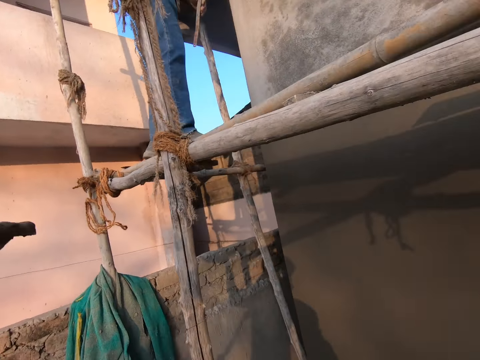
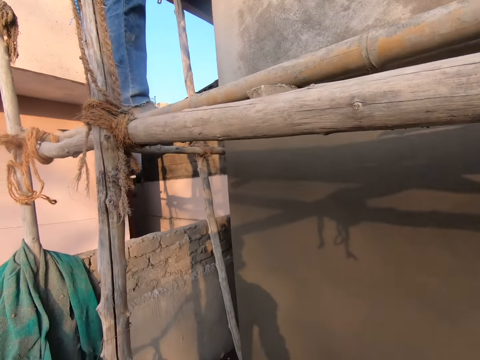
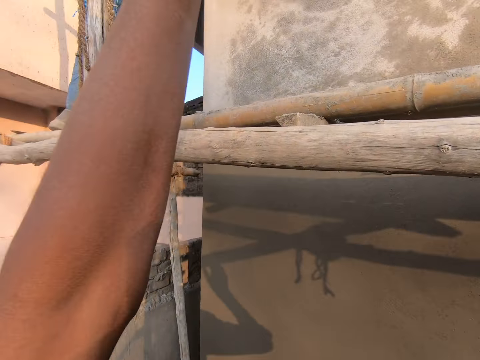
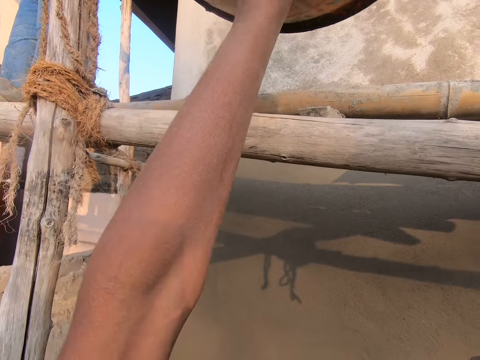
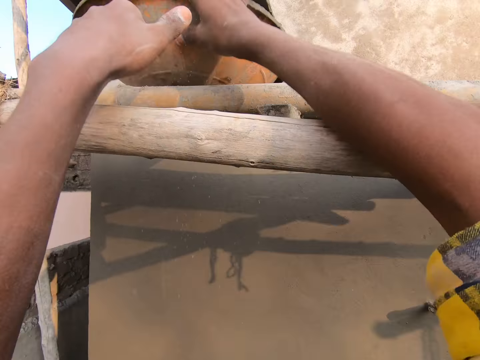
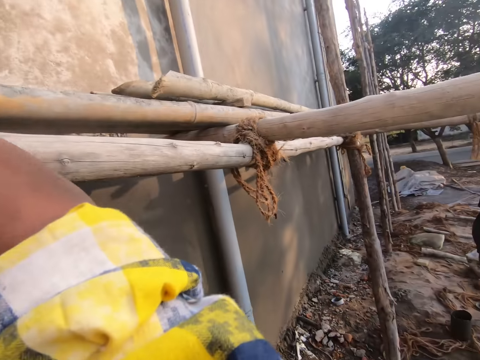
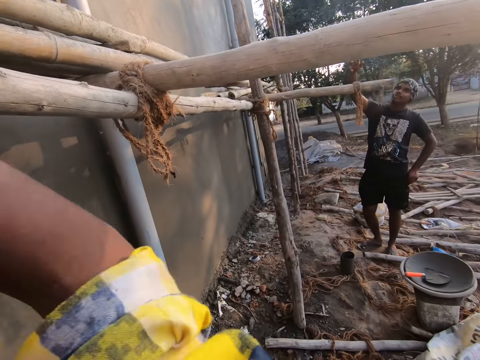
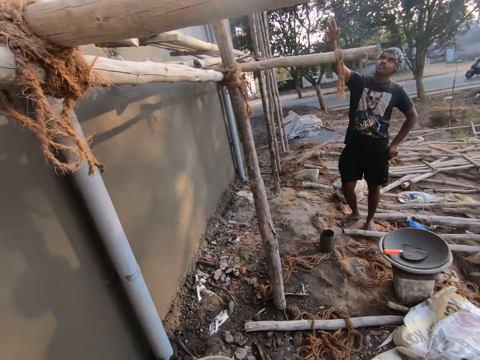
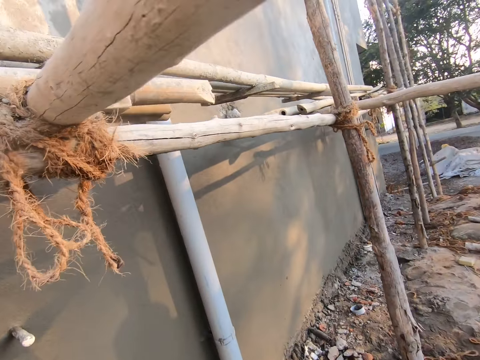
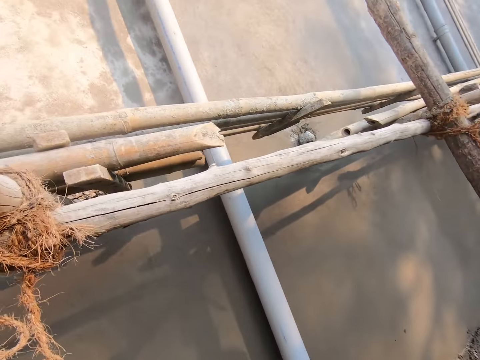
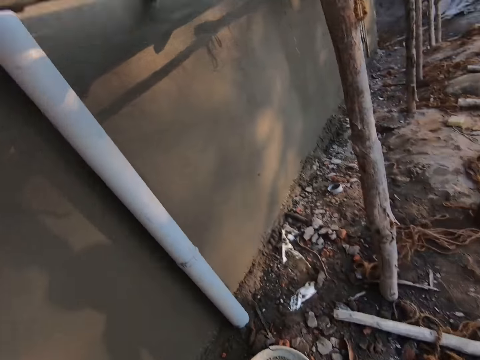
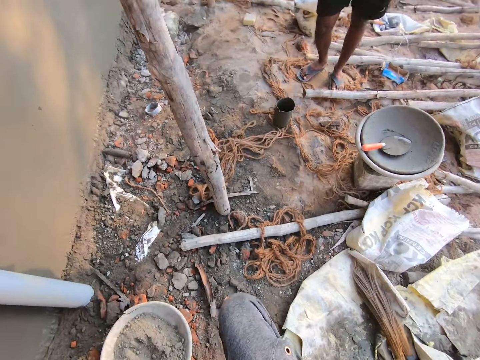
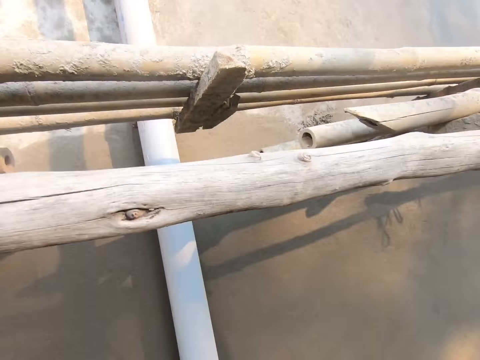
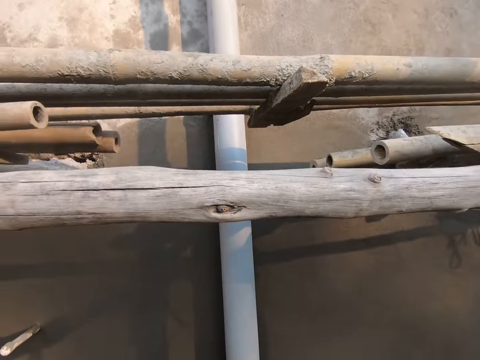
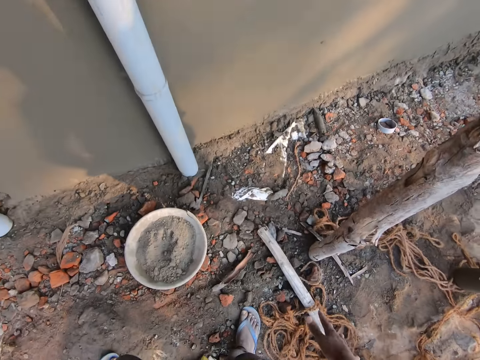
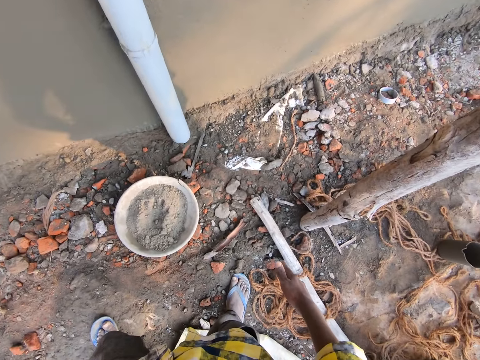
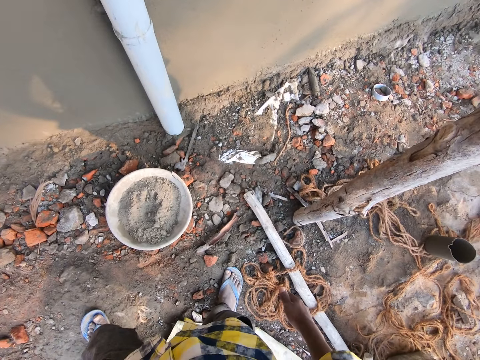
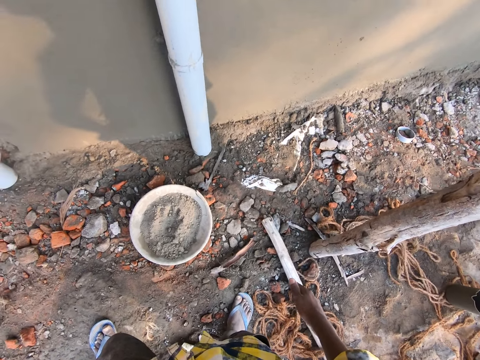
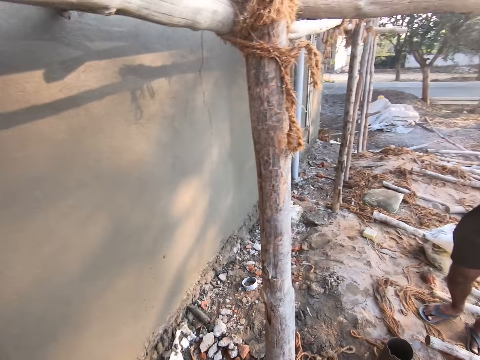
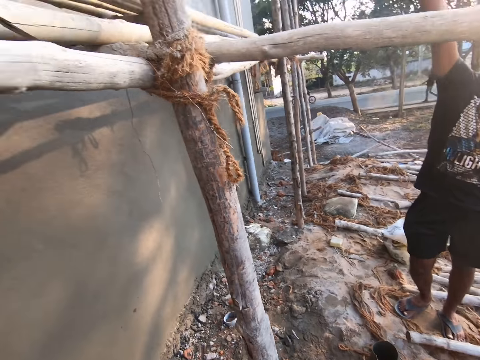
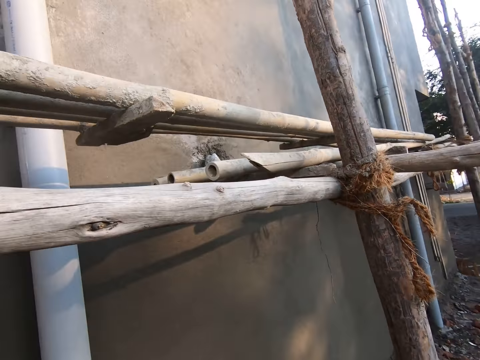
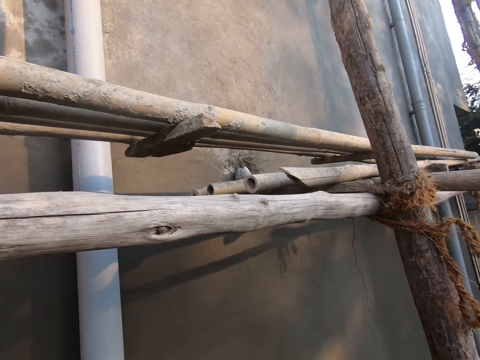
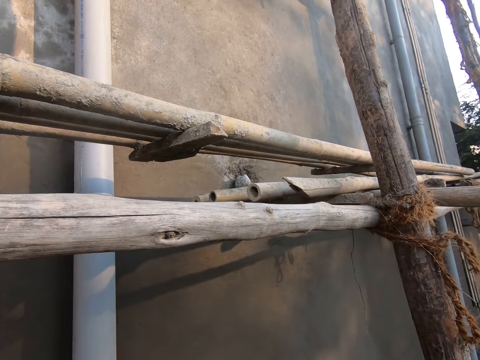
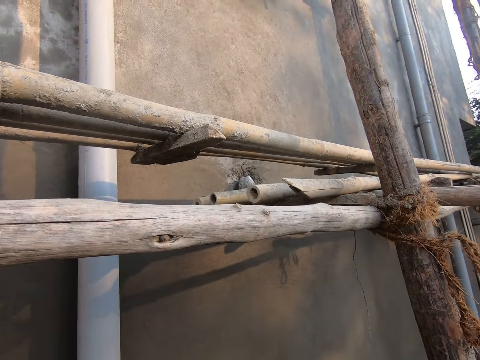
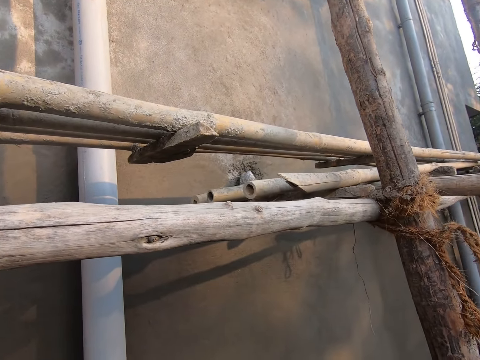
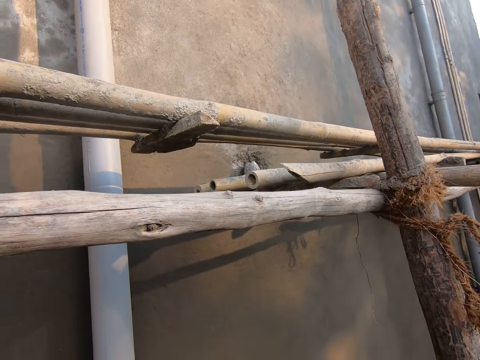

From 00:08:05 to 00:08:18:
The camera wearer talks to a man. They hand the bowl to the man. They put down the plaster tray. They walk around the room. They look around the site.

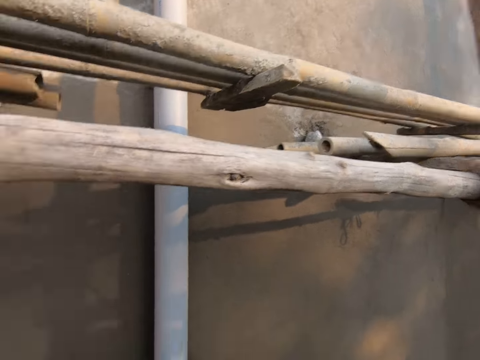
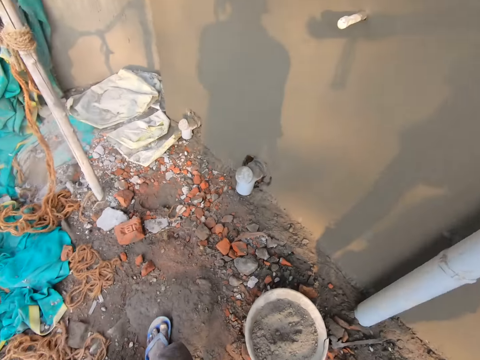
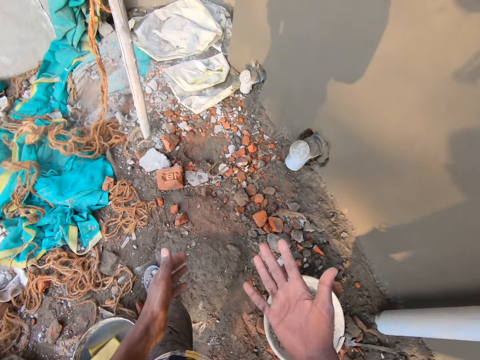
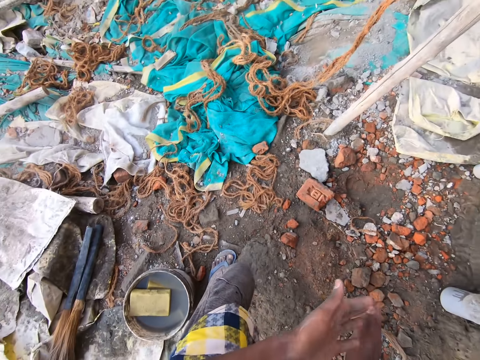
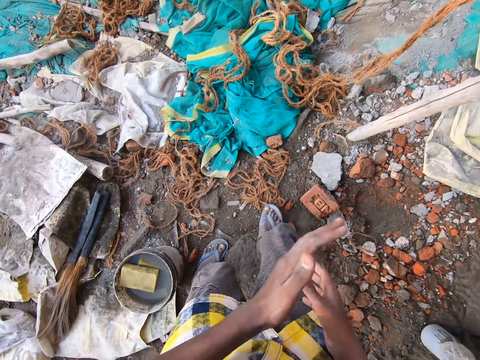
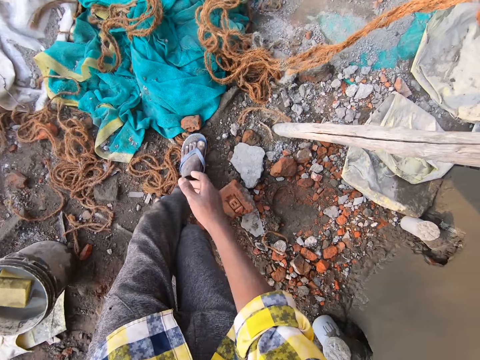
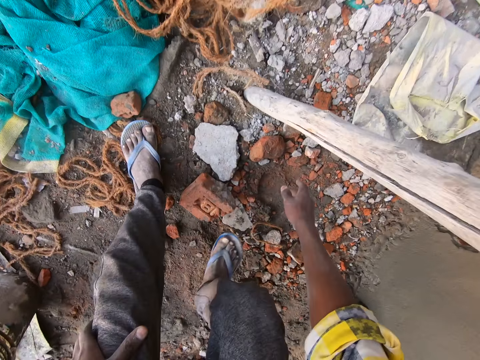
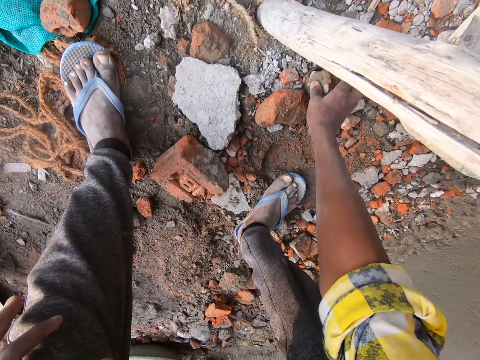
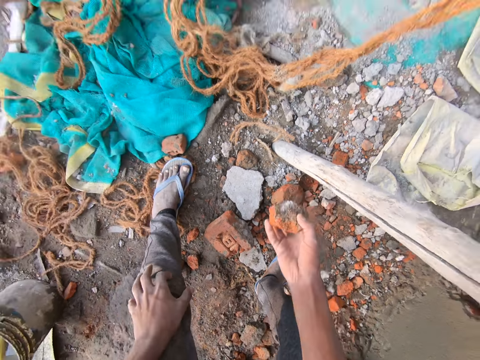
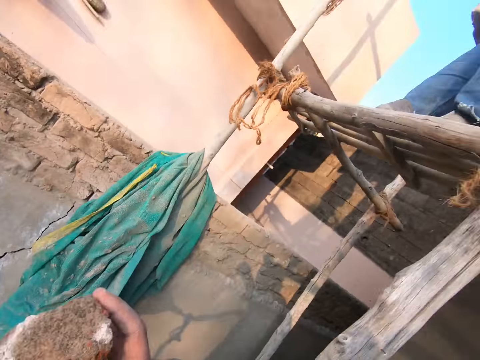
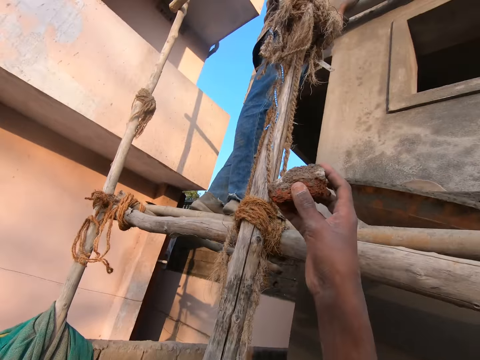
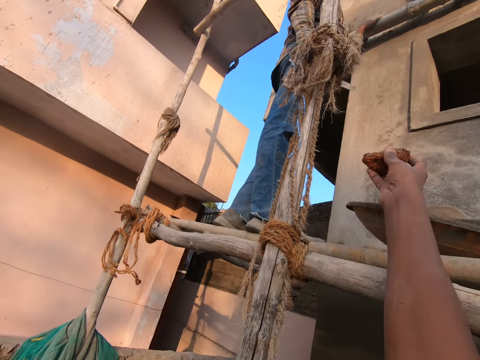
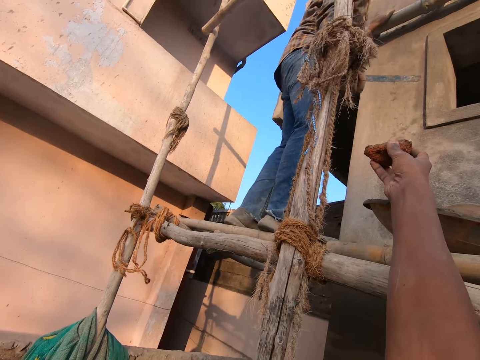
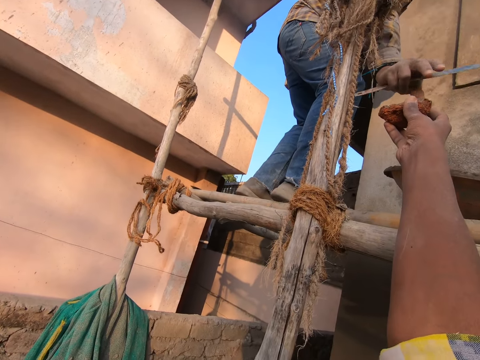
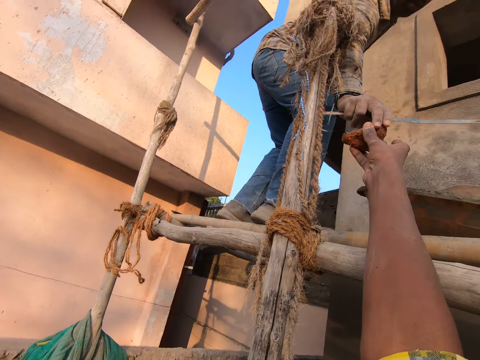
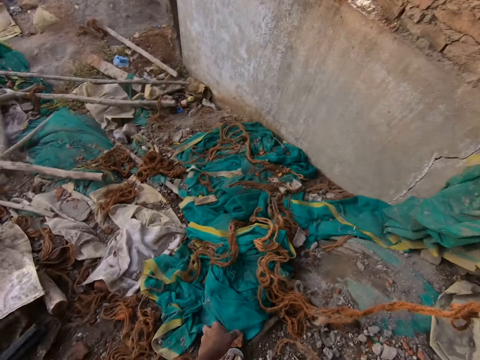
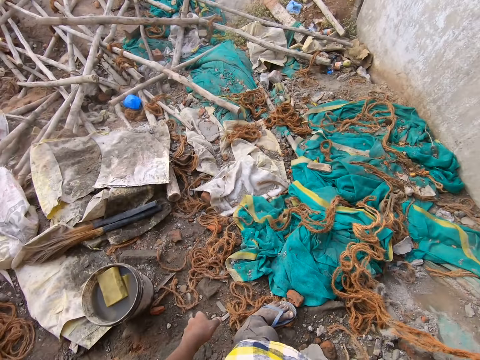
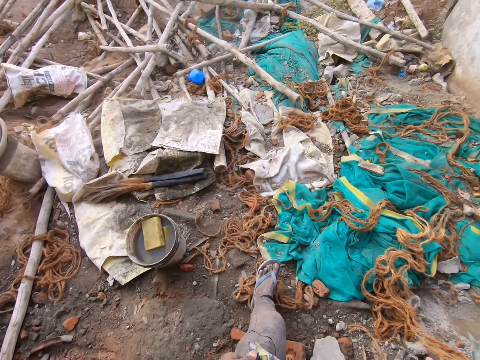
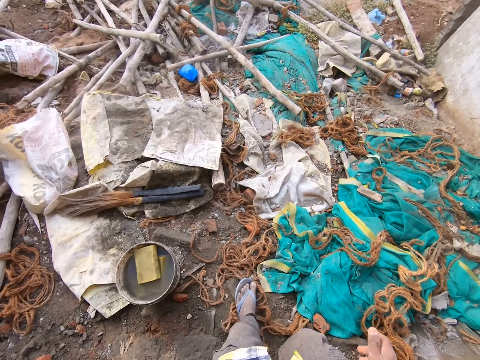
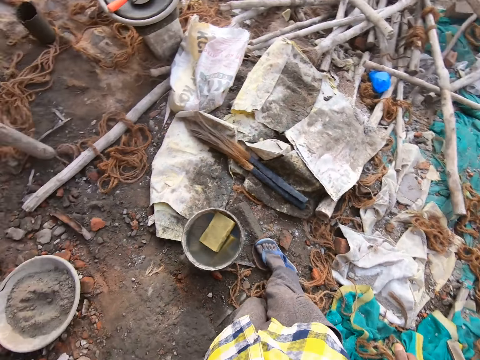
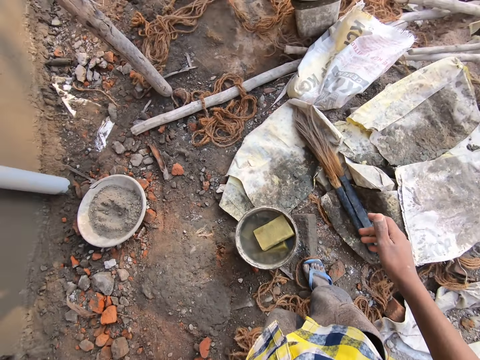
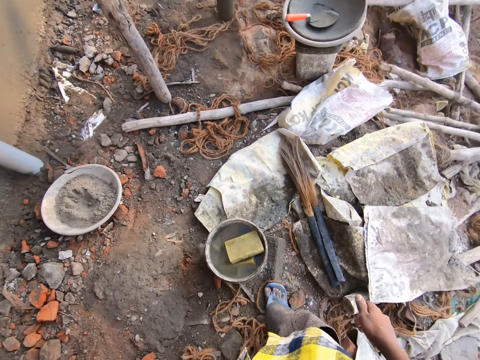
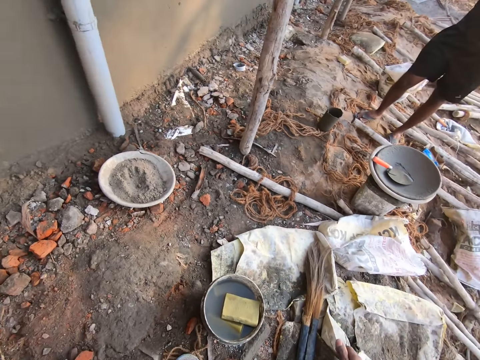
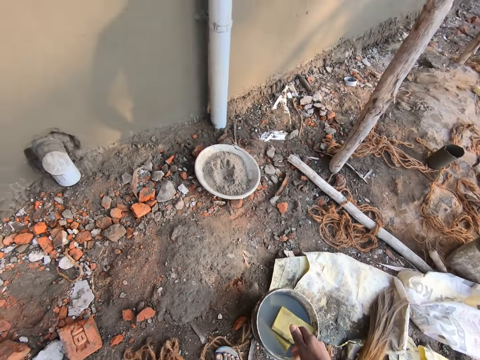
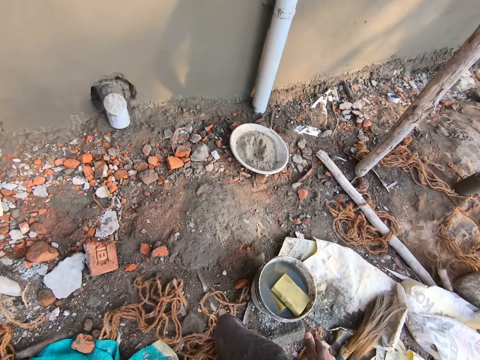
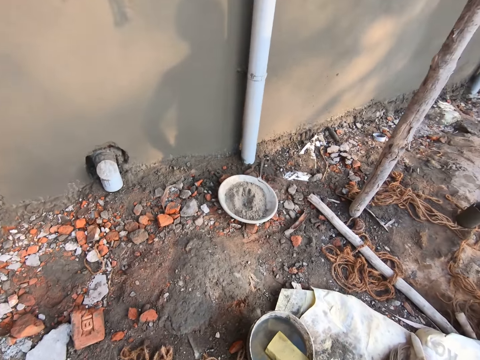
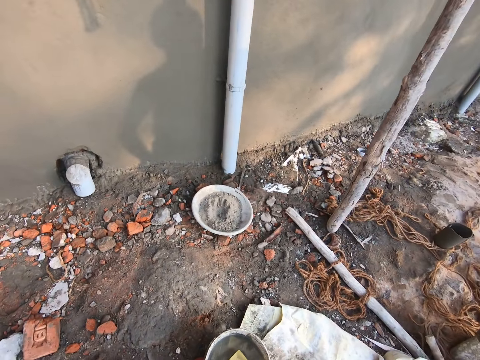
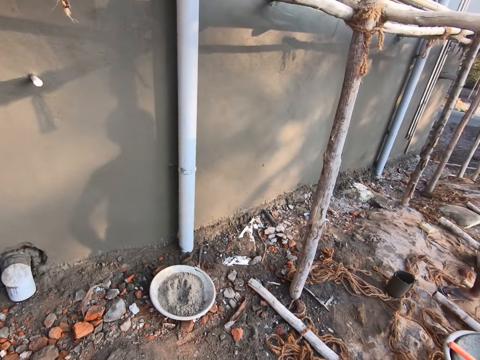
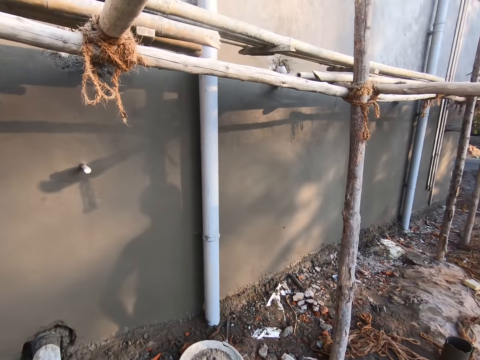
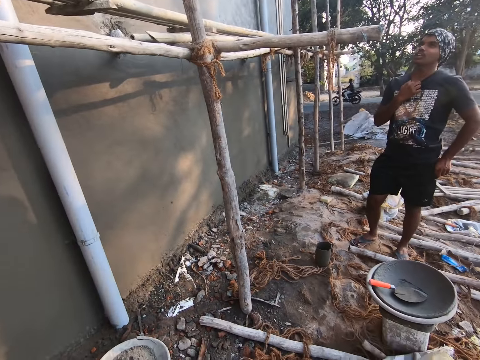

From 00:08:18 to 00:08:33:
The camera wearer moves around. He claps his hands and rubs the hands together. He picks up a stone. A man picks the stone from the camera wearer. The camera wearer hands the stone to the man. He looks around, moves around and looks around the site.
